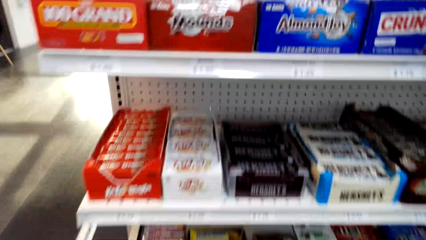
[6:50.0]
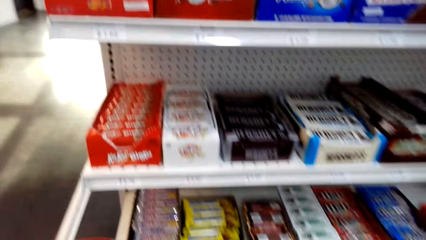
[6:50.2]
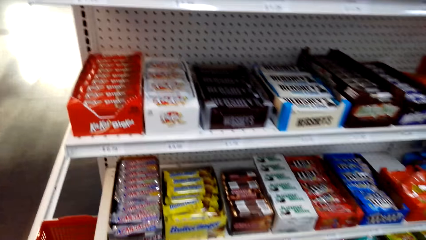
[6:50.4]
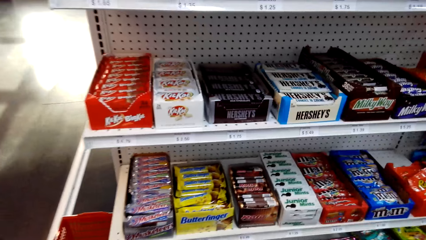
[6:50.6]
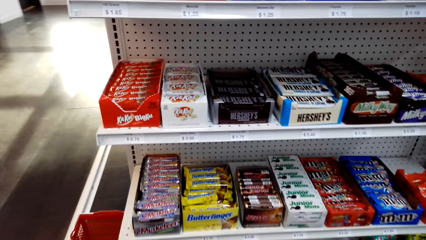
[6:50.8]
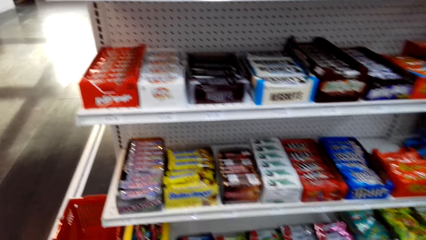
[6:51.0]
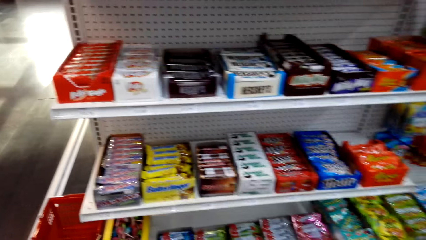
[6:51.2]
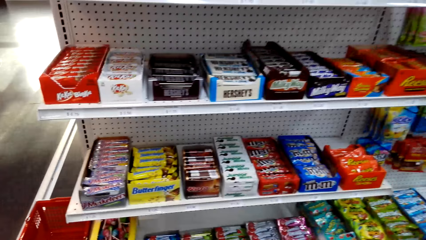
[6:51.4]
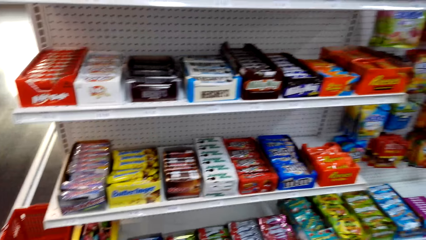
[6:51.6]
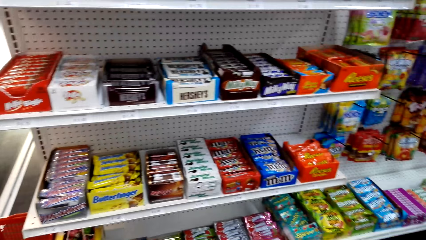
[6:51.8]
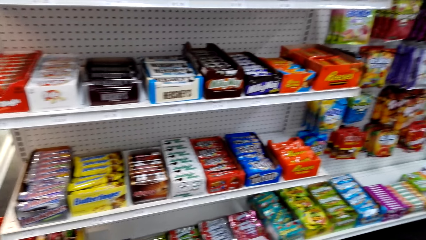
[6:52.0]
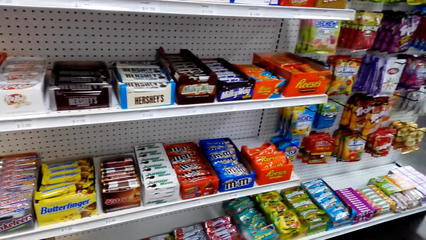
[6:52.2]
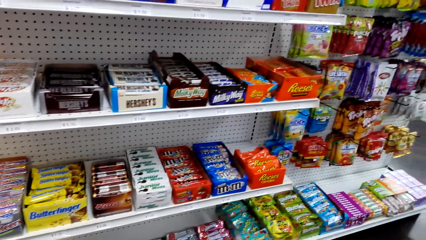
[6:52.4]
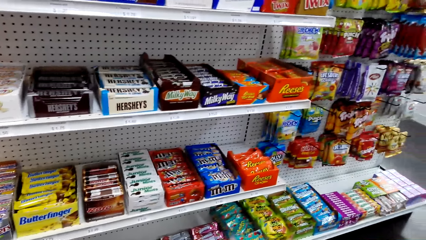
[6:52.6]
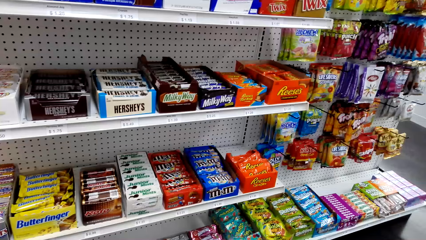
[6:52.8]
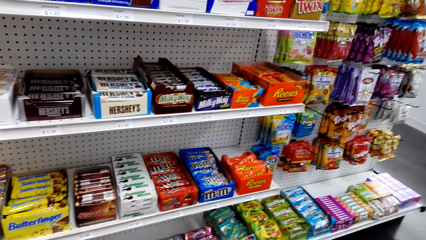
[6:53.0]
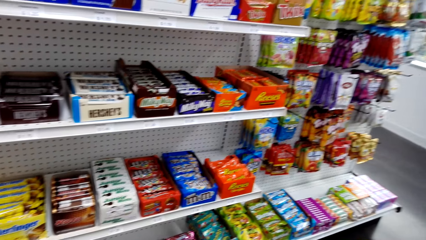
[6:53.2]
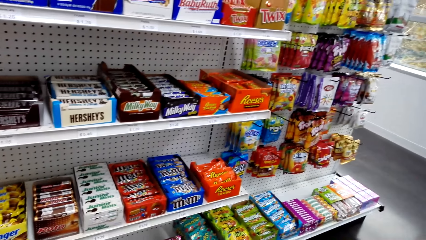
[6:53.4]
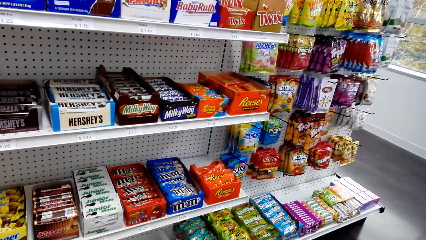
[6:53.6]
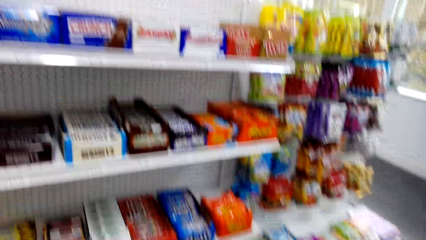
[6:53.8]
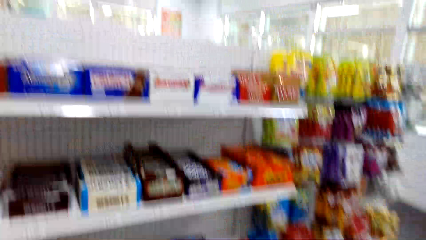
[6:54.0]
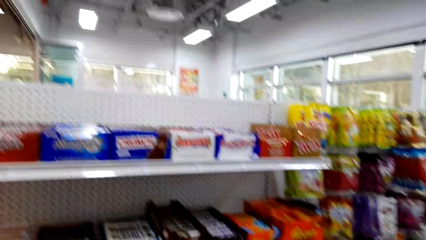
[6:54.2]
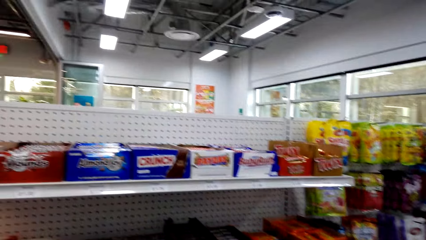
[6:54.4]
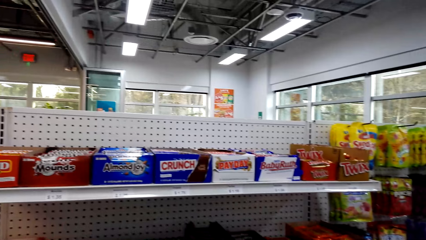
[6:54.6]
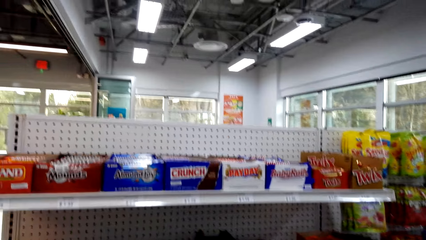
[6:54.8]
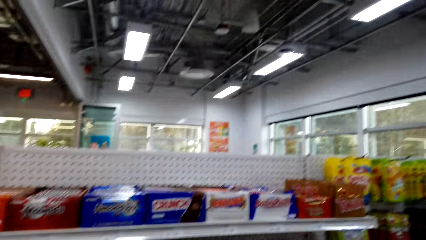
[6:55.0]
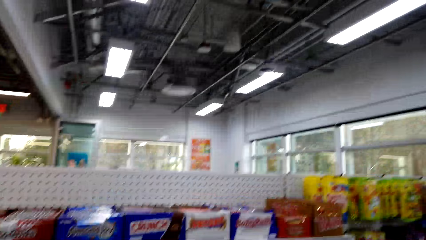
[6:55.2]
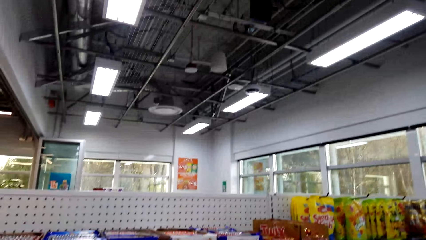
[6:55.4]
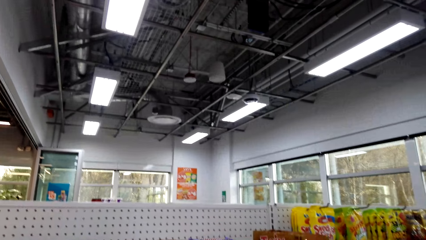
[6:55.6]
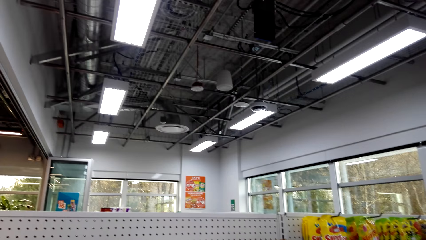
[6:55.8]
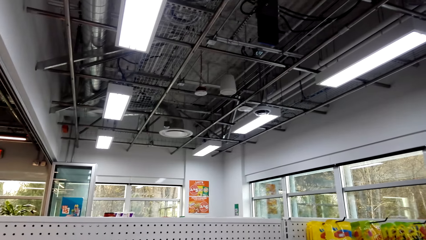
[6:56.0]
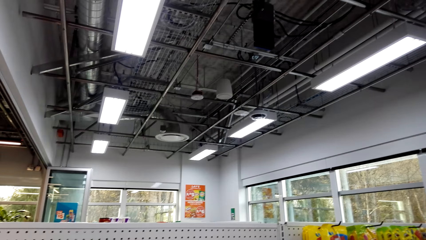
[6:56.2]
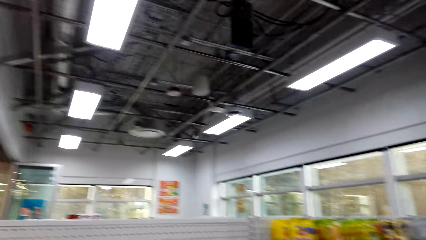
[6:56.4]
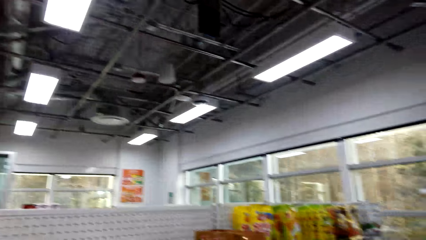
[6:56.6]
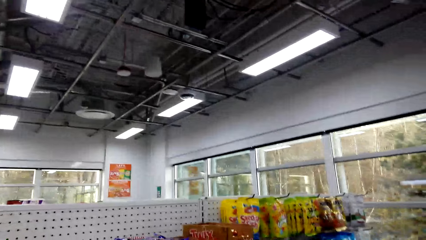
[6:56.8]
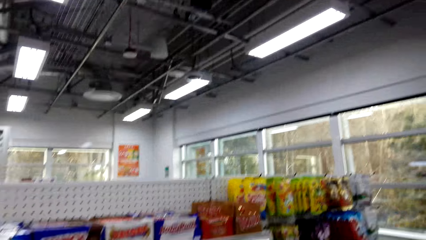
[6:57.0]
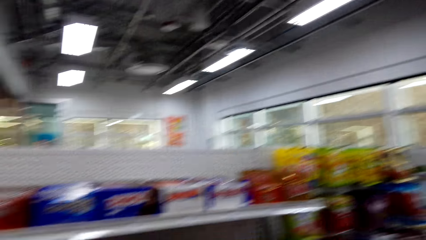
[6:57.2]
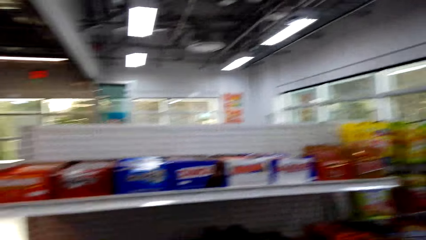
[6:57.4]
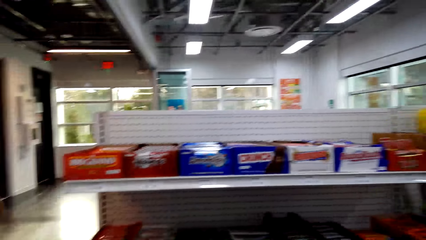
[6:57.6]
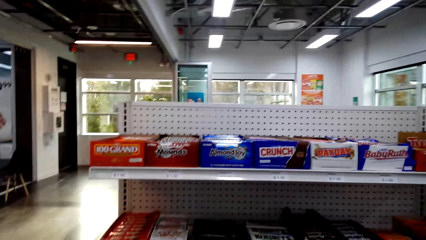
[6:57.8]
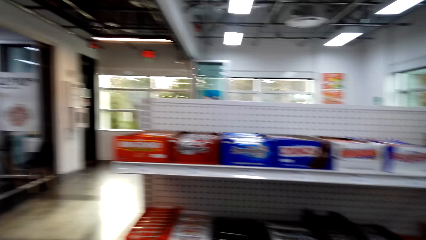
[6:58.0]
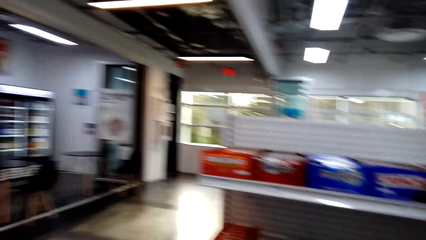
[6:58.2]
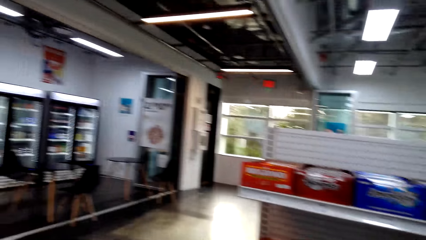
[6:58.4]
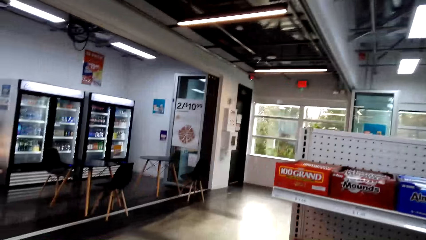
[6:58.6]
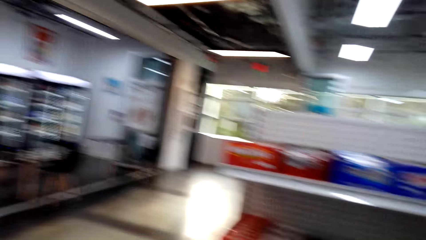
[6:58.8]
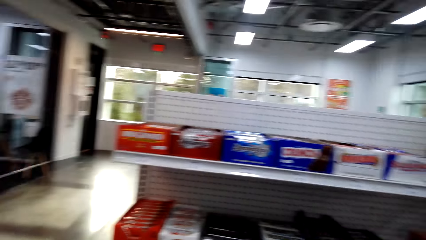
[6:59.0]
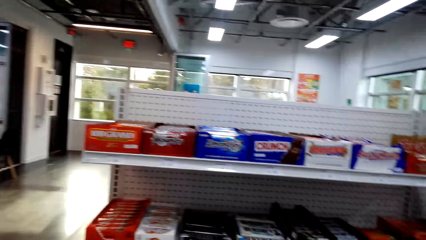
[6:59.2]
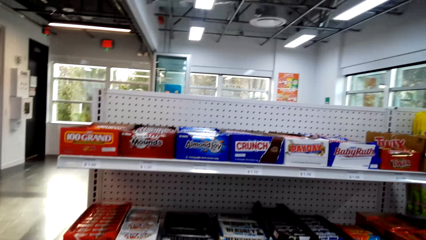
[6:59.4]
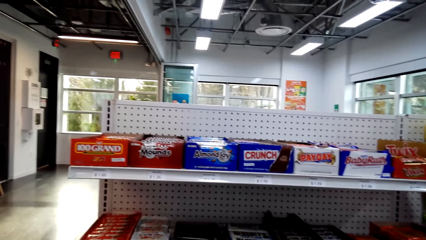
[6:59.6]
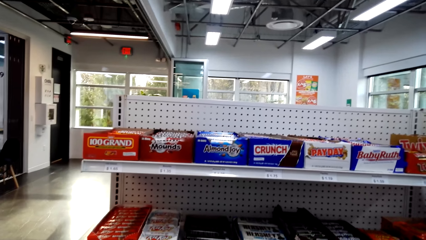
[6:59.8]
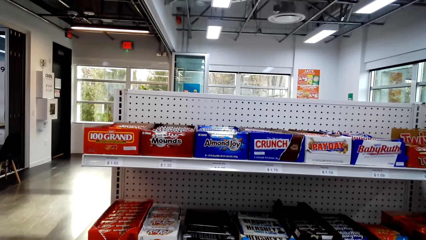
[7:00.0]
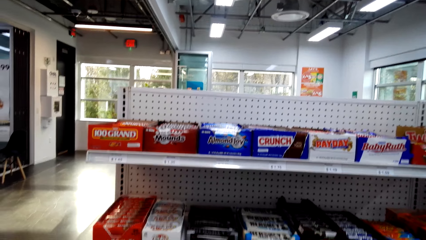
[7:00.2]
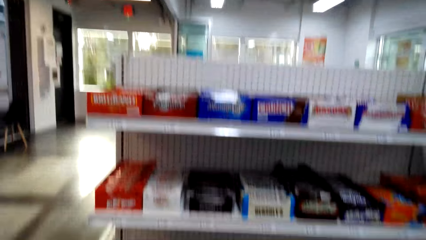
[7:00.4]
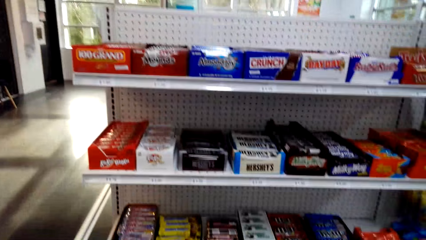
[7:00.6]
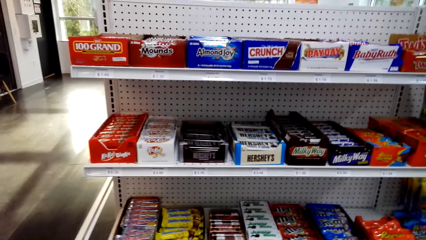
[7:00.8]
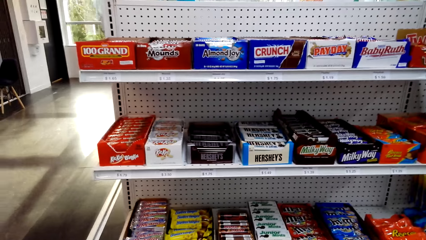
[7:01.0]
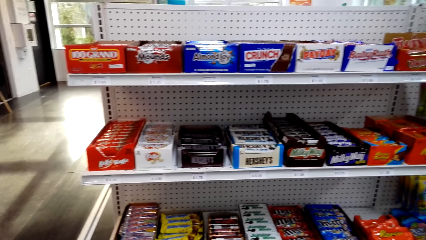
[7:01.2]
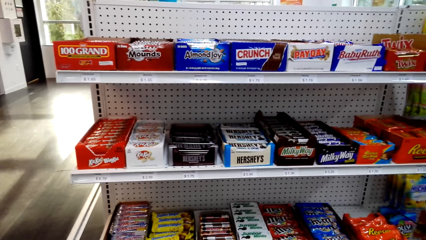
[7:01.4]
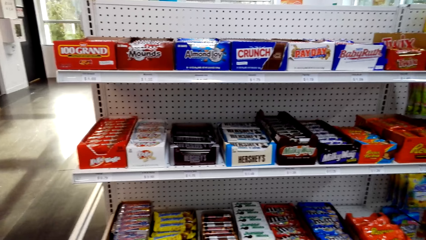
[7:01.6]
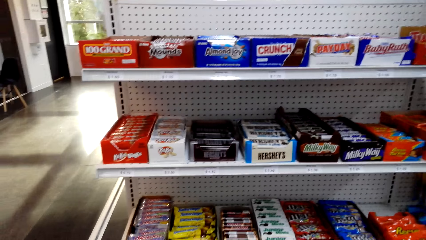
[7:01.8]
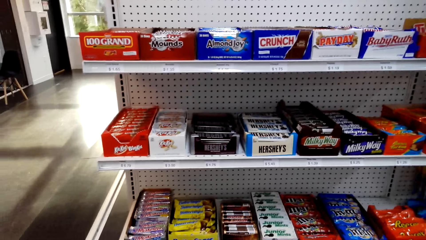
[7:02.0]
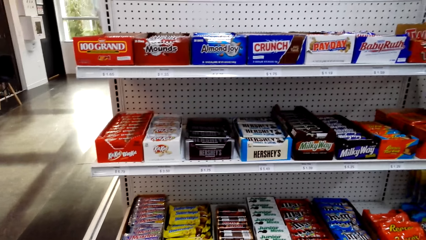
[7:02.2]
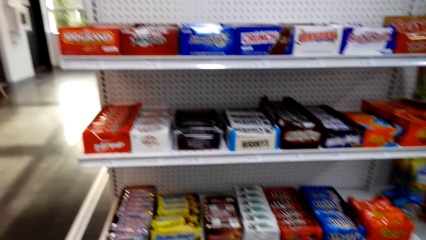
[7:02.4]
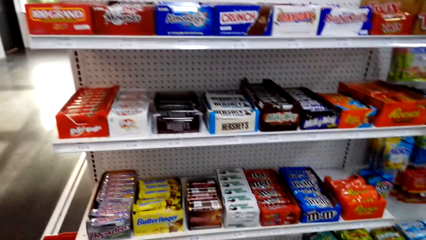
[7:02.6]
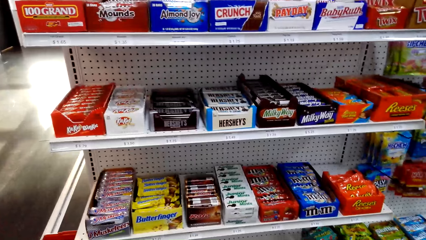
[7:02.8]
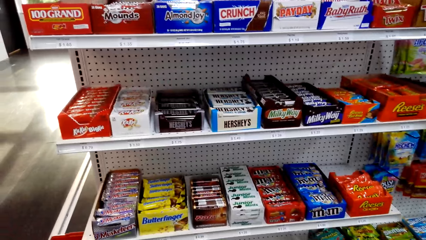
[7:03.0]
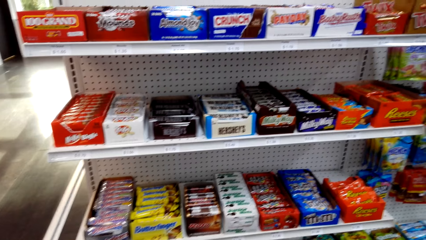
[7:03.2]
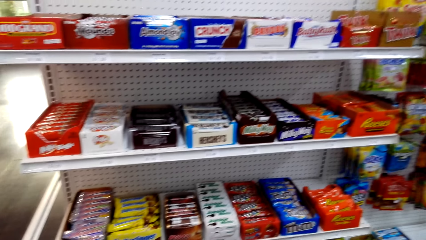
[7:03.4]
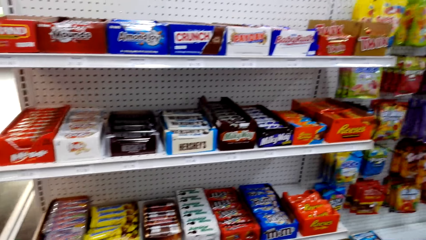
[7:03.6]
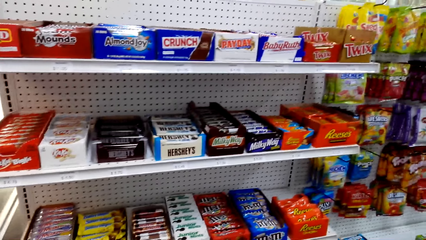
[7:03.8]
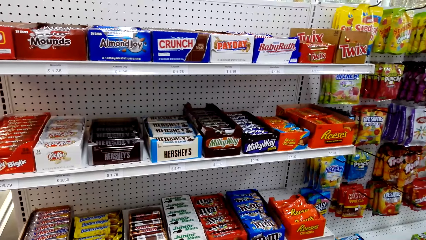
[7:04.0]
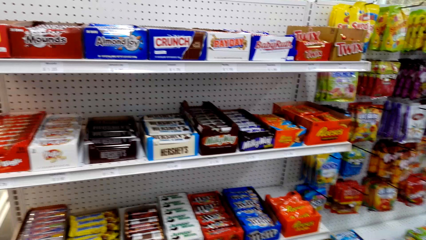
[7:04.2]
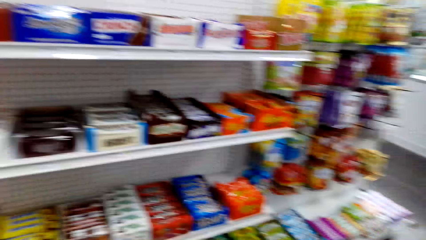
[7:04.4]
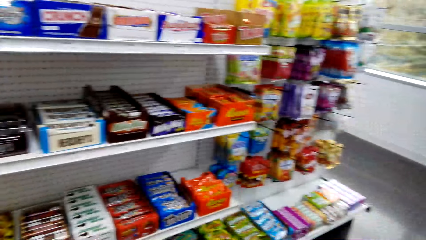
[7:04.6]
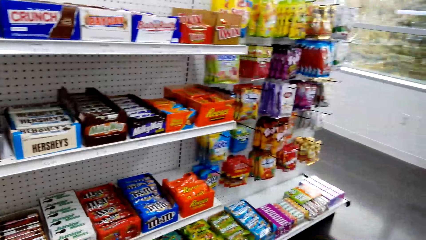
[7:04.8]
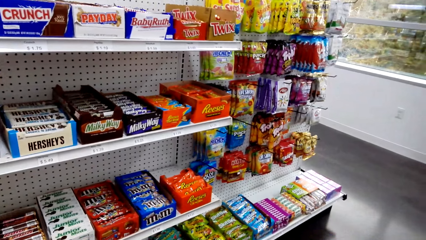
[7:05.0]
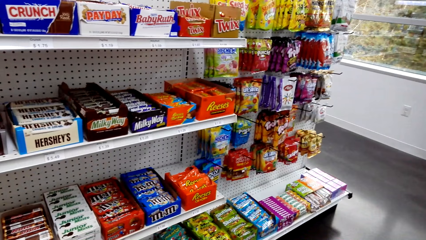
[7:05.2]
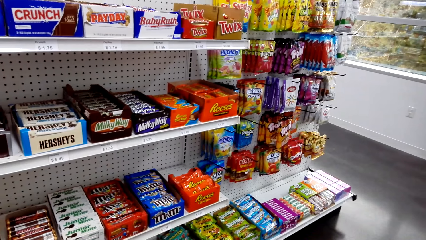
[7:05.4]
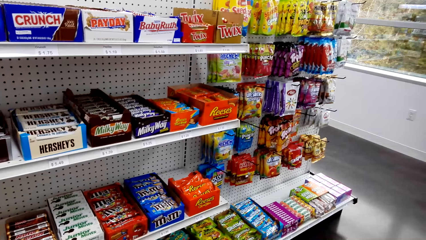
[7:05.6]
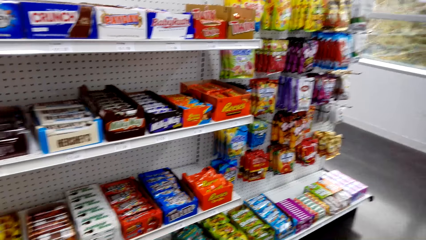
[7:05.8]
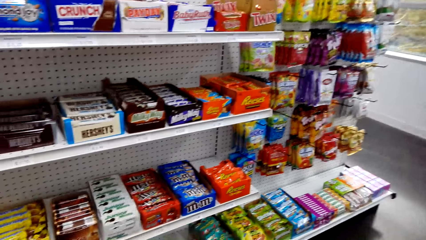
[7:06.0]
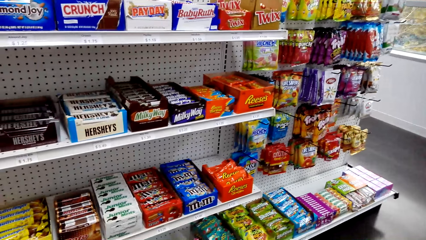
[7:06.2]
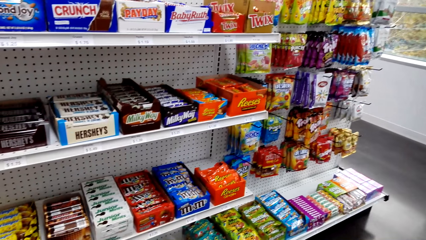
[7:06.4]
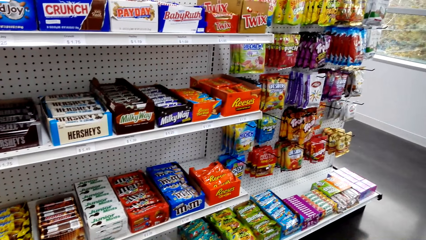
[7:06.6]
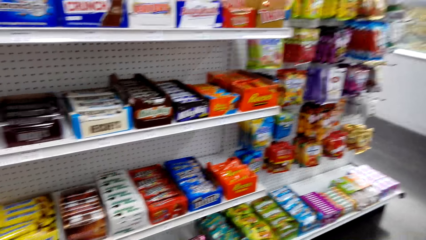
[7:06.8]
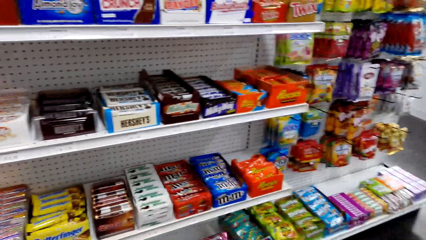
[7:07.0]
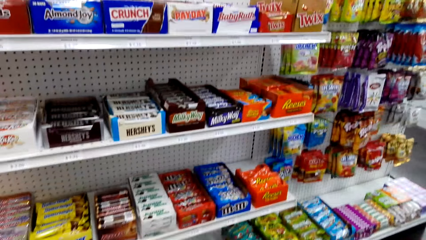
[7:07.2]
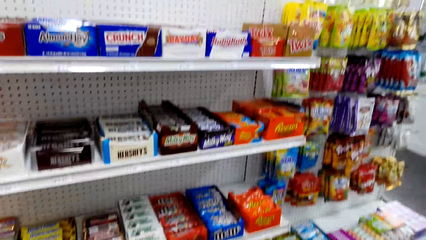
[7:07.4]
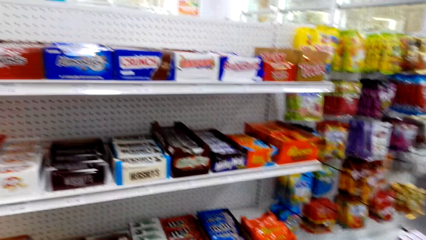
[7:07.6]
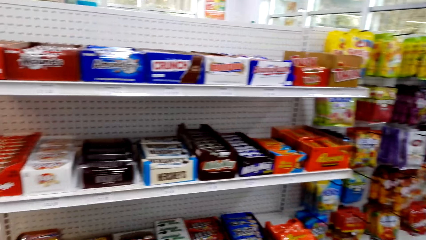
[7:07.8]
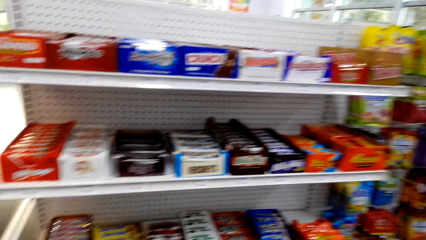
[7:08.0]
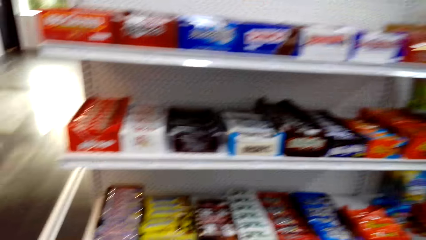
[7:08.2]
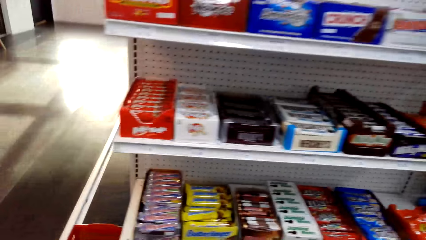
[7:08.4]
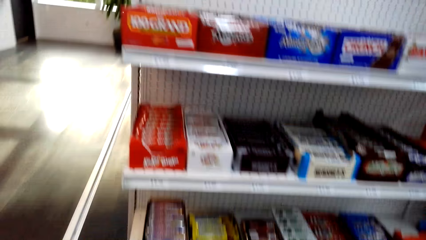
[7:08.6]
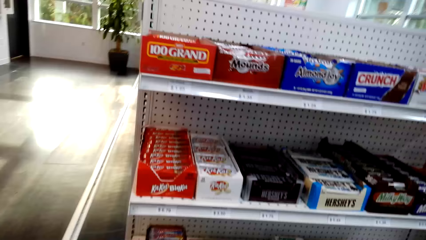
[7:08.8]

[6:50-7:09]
The camera wearer looks around. They look around repeatedly.
